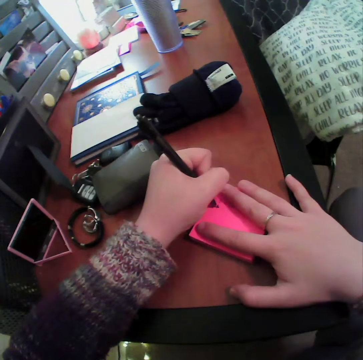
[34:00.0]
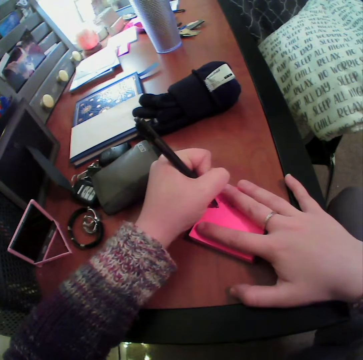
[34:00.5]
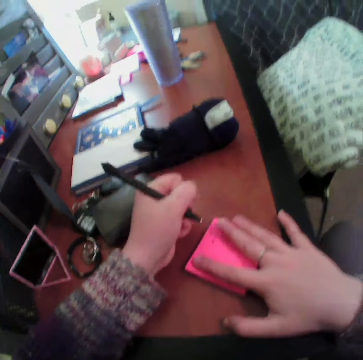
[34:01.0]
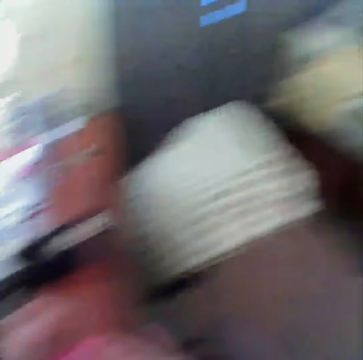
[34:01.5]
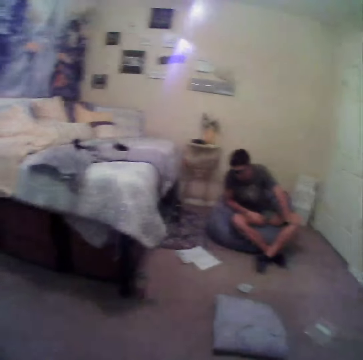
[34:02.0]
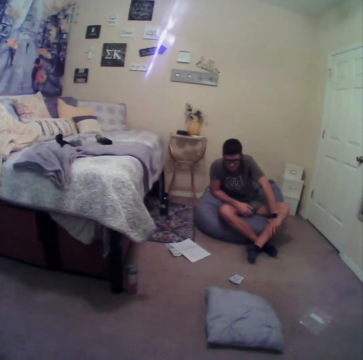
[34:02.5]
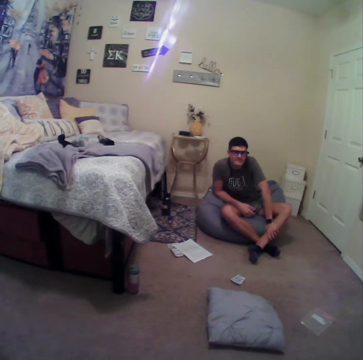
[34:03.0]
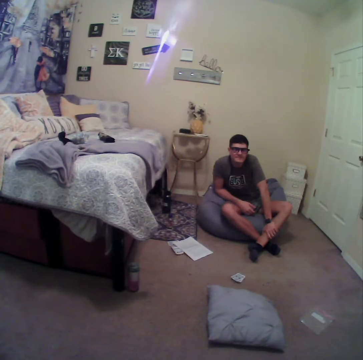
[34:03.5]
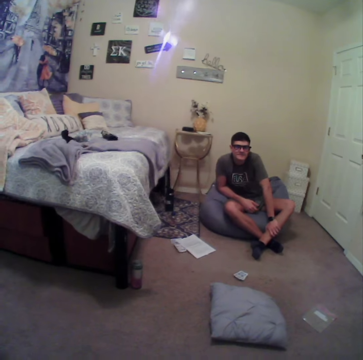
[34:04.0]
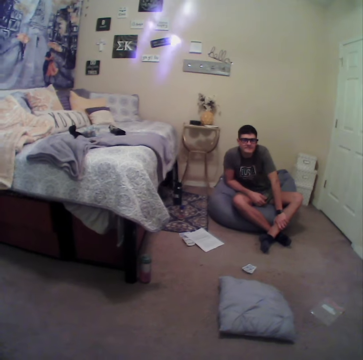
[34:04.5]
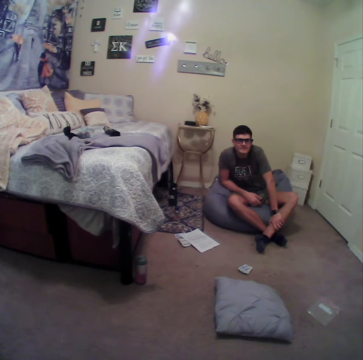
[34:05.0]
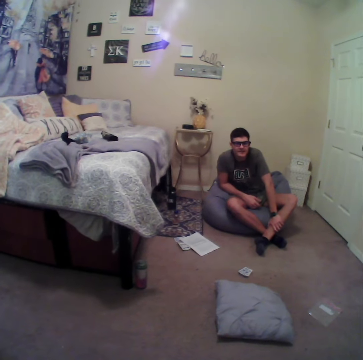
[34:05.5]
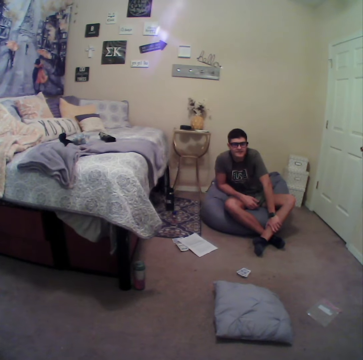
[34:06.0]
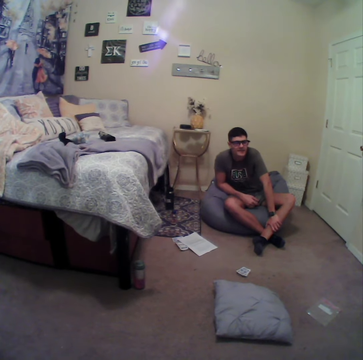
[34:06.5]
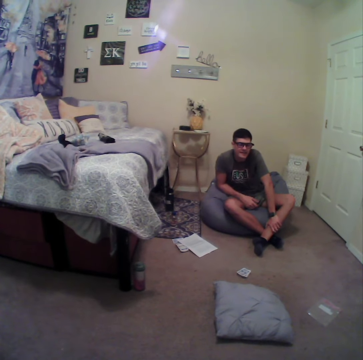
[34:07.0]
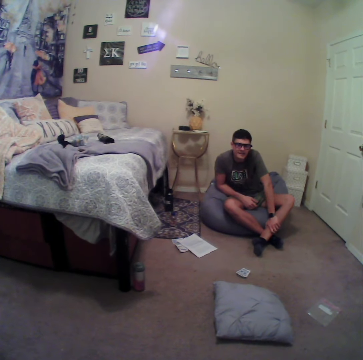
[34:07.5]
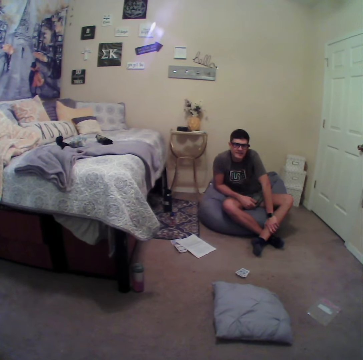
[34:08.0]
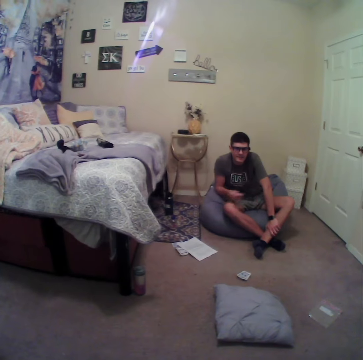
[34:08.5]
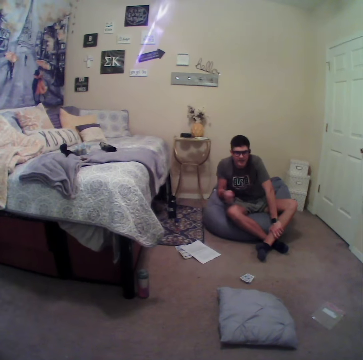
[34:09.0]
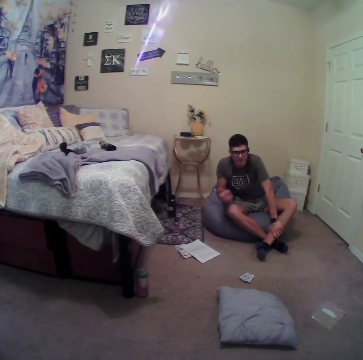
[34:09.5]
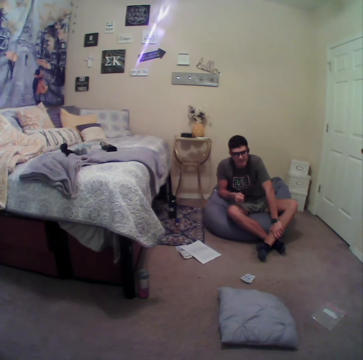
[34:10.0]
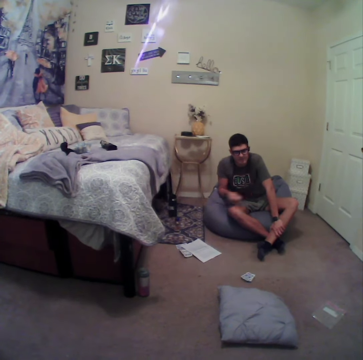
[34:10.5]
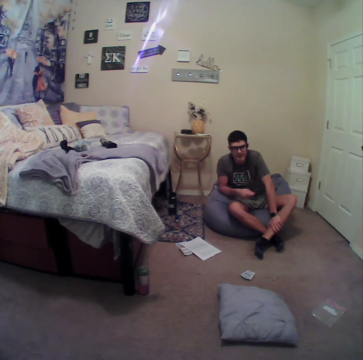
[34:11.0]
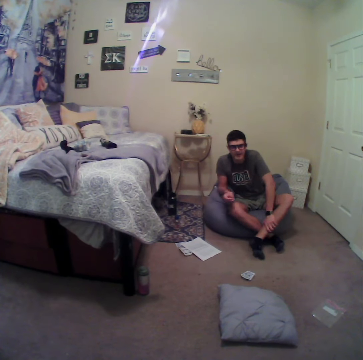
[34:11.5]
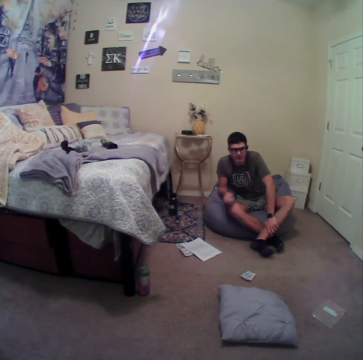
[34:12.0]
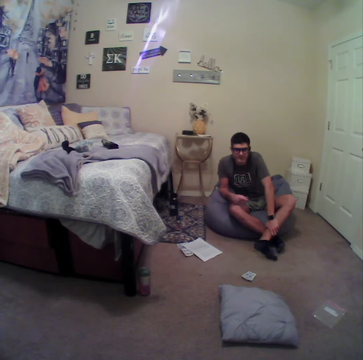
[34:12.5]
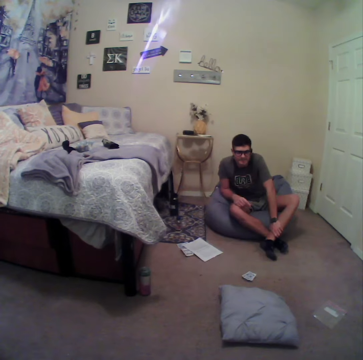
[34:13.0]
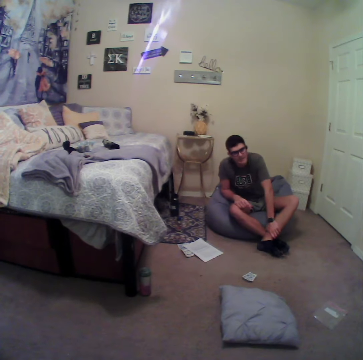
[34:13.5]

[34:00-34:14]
The camera wearer looks around the room. They stare at a man. The man talks to the camera wearer.

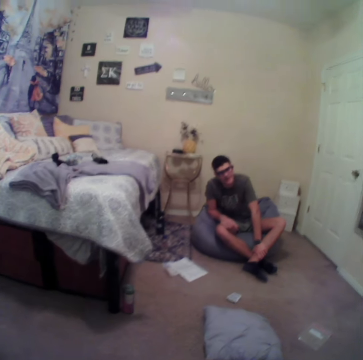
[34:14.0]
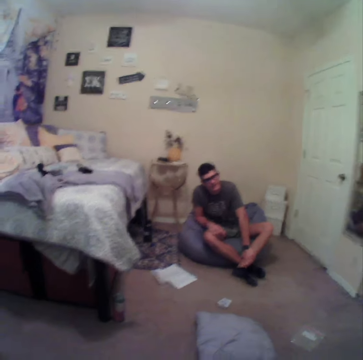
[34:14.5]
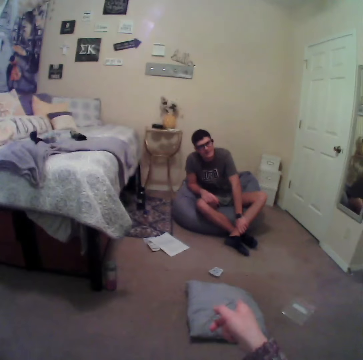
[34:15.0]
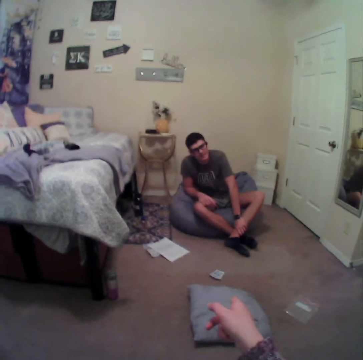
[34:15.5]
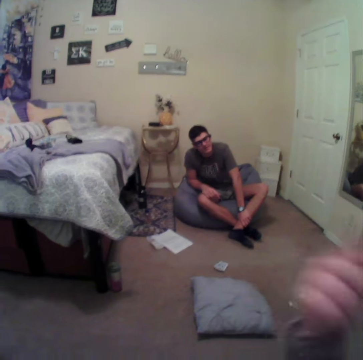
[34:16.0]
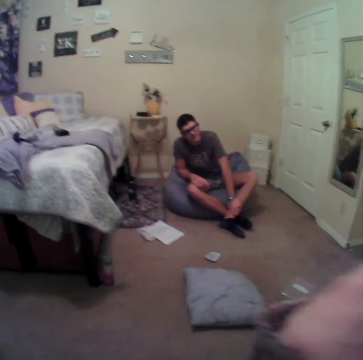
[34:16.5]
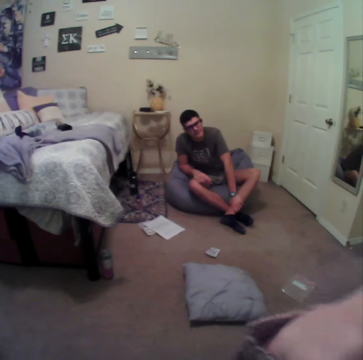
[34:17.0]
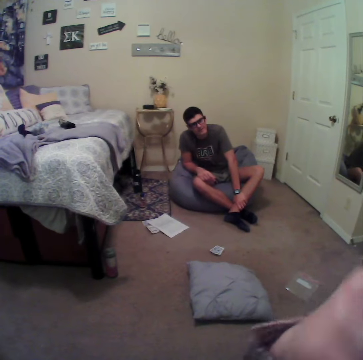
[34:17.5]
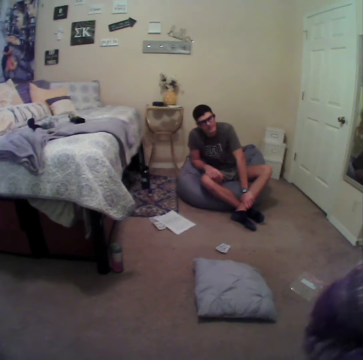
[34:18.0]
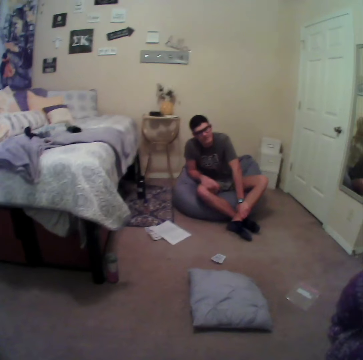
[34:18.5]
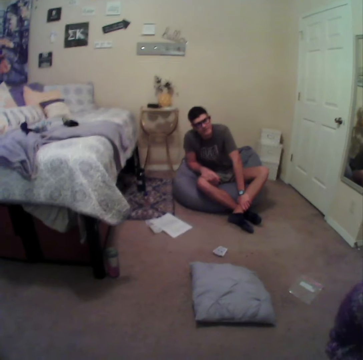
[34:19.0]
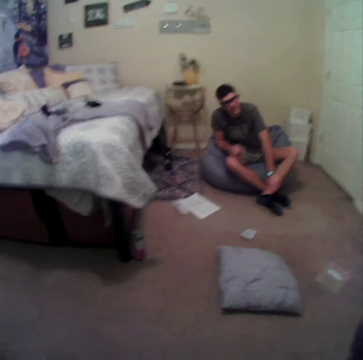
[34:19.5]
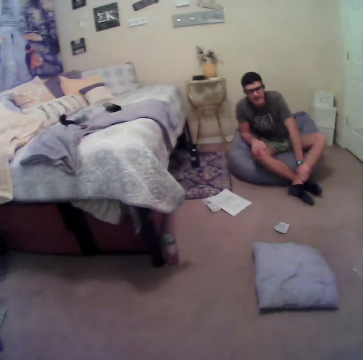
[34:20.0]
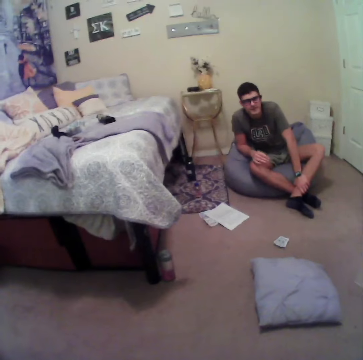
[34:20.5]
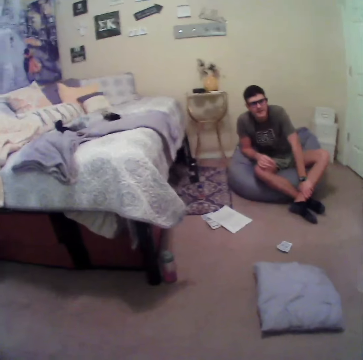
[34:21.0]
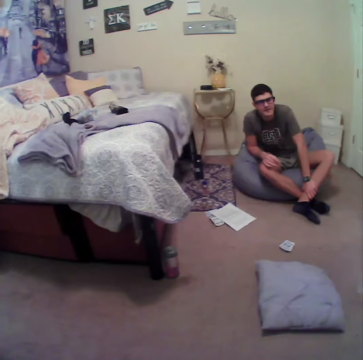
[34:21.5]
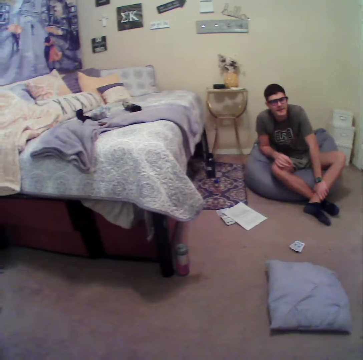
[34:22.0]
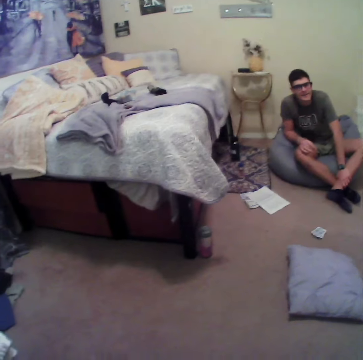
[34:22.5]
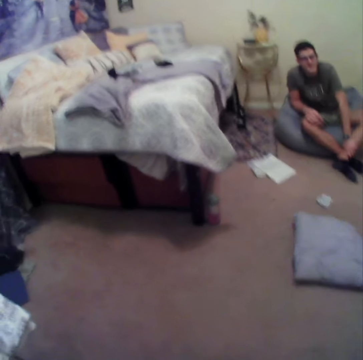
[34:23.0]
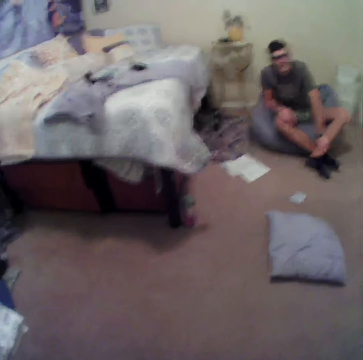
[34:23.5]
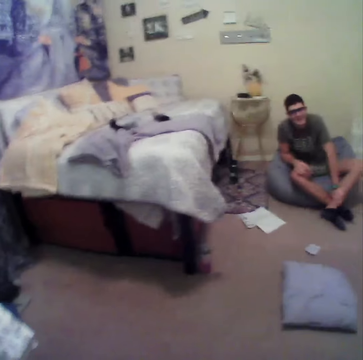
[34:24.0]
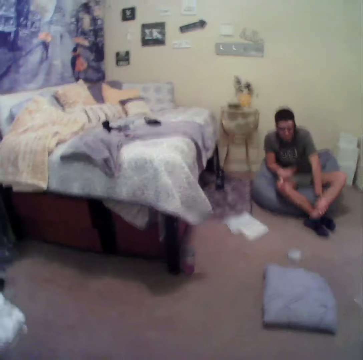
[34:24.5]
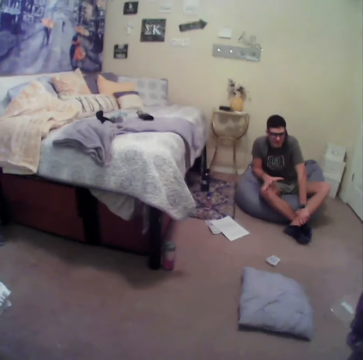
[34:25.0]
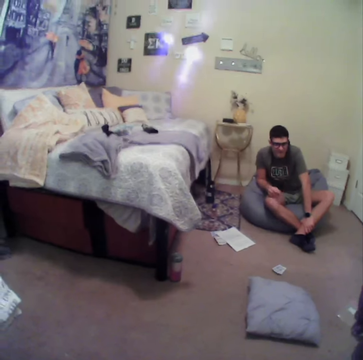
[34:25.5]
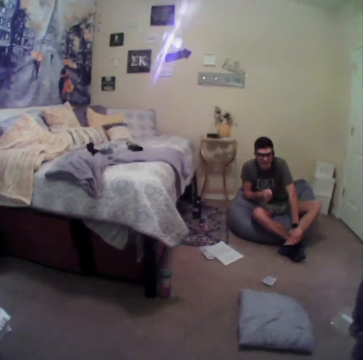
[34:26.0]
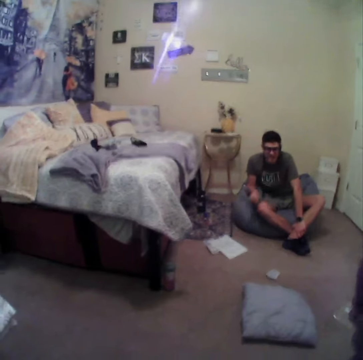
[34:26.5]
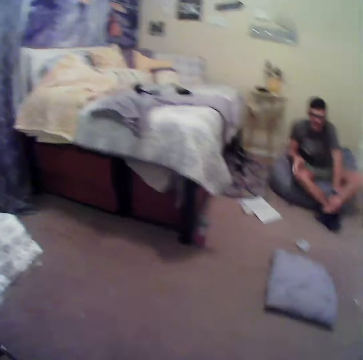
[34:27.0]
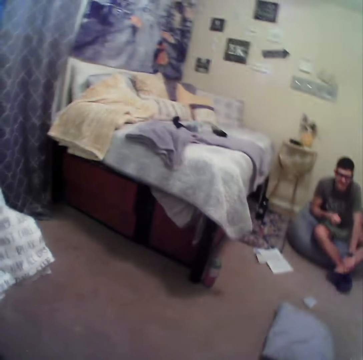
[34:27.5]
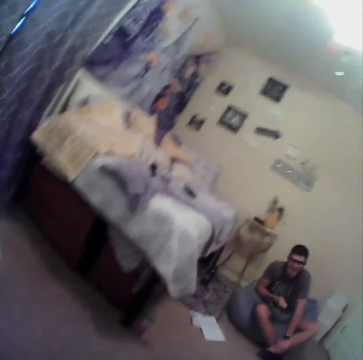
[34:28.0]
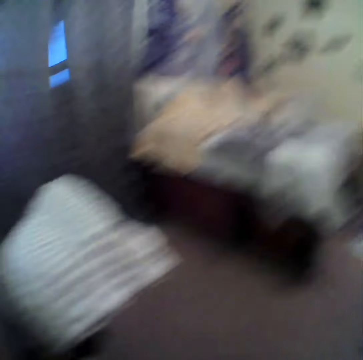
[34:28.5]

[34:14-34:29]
The camera wearer wipes the face. They stare at a man.

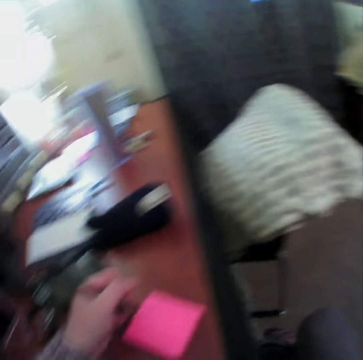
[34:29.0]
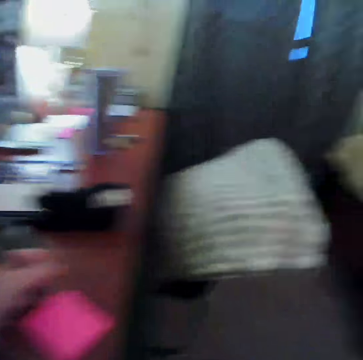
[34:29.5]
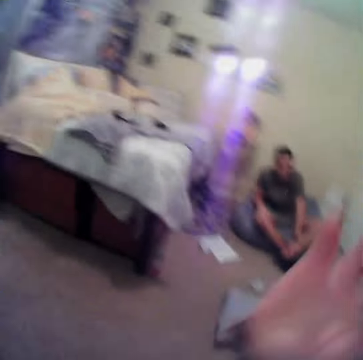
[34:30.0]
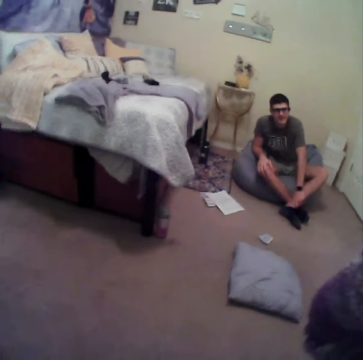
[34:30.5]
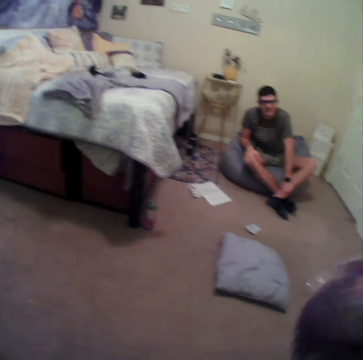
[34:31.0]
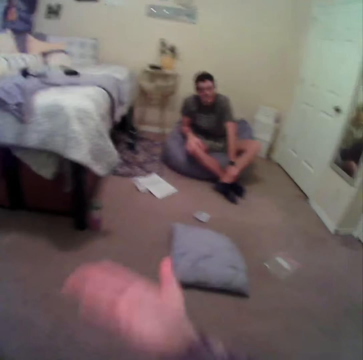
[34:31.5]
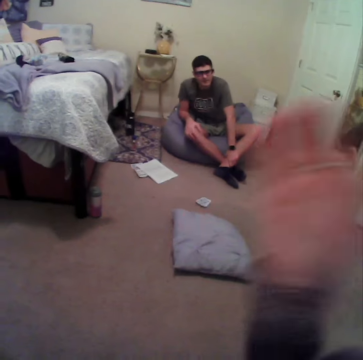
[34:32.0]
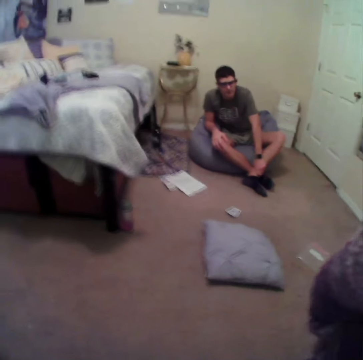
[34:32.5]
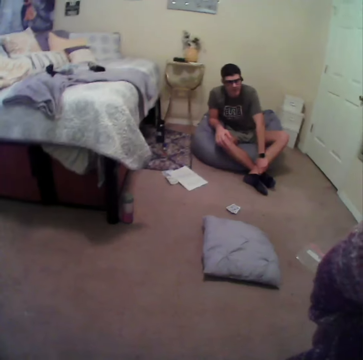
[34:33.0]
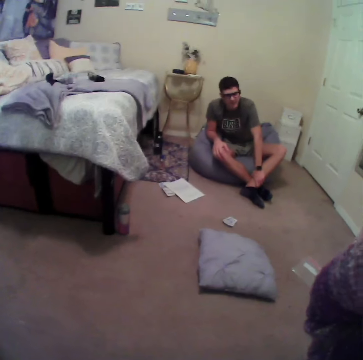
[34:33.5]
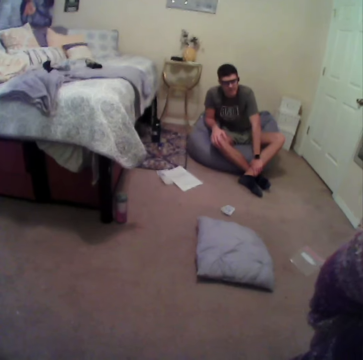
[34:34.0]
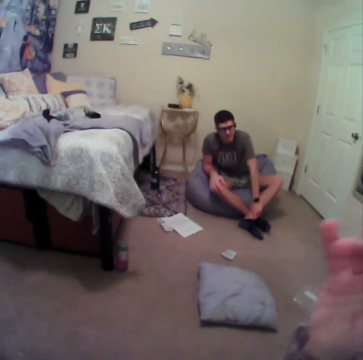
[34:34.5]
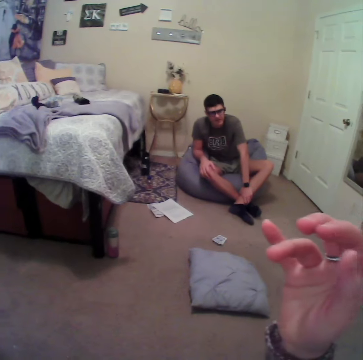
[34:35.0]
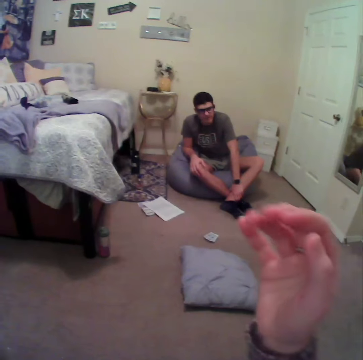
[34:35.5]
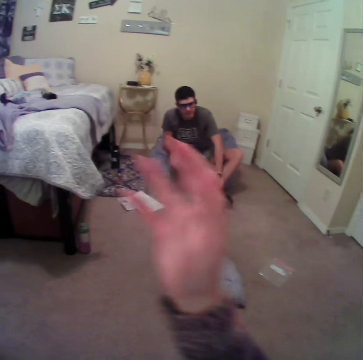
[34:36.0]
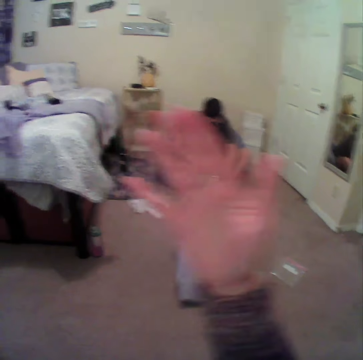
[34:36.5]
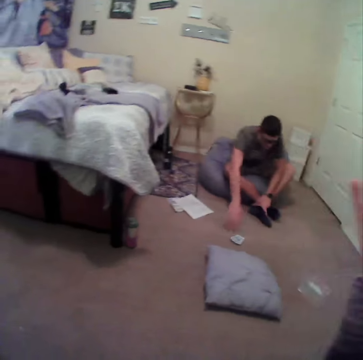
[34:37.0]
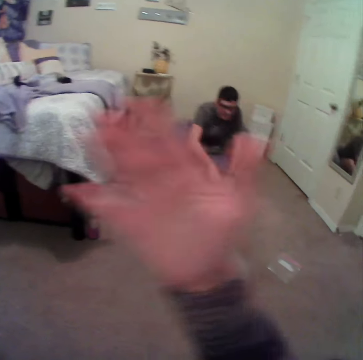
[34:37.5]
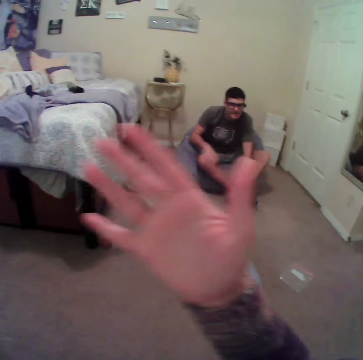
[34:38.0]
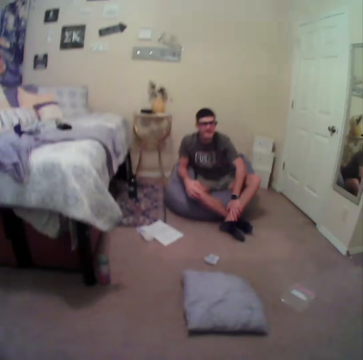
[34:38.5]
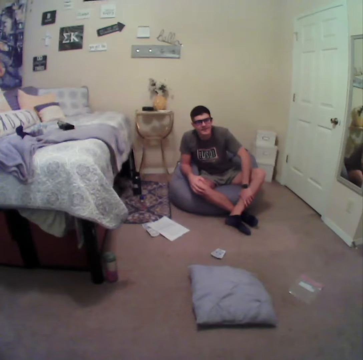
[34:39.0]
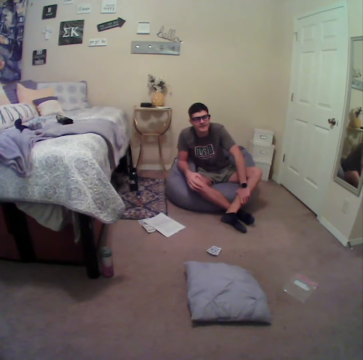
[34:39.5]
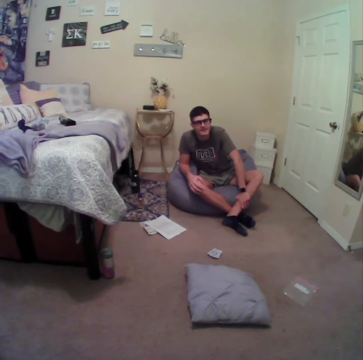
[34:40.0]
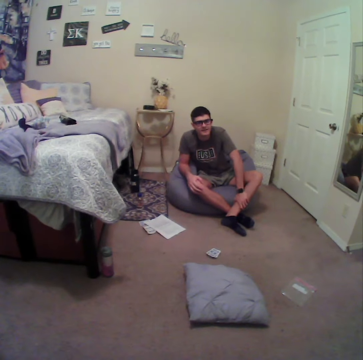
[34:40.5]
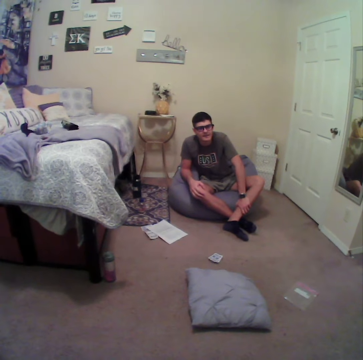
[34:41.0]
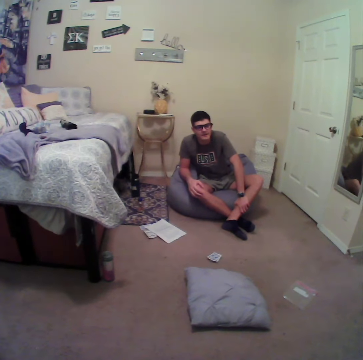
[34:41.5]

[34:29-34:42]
The camera wearer looks around the room. They talk to a man.
